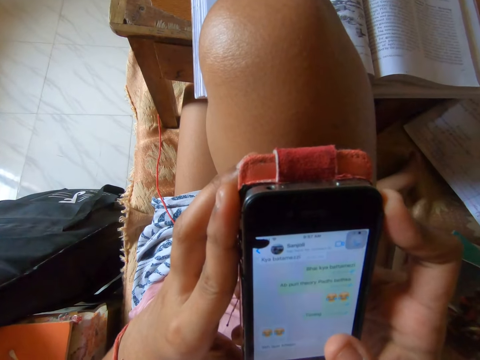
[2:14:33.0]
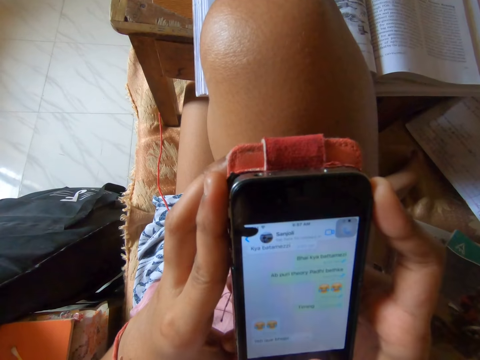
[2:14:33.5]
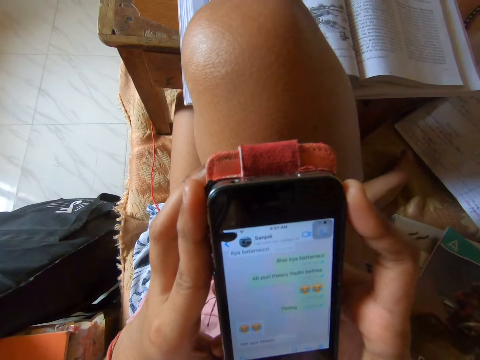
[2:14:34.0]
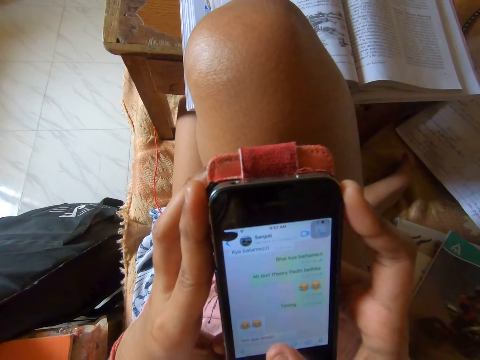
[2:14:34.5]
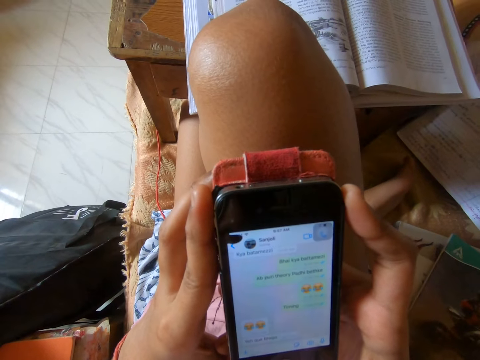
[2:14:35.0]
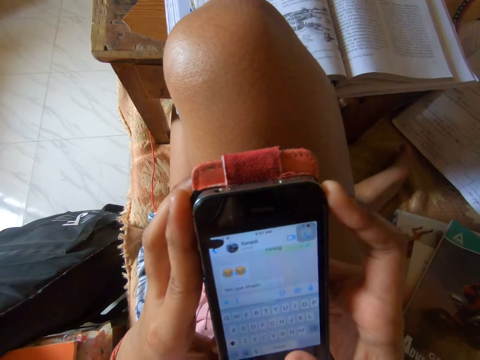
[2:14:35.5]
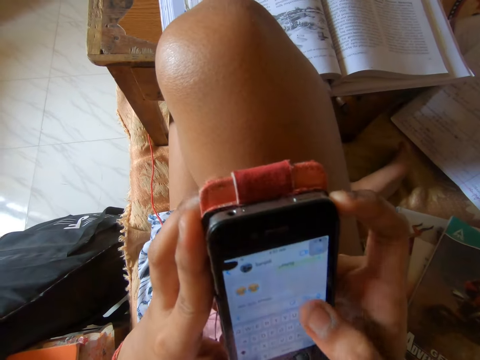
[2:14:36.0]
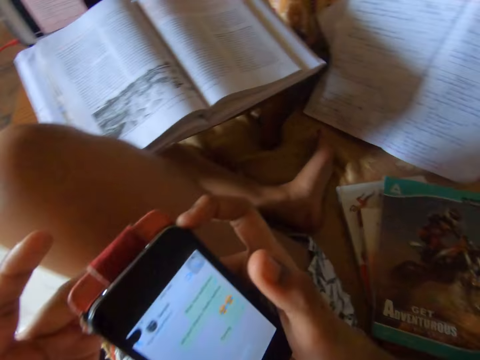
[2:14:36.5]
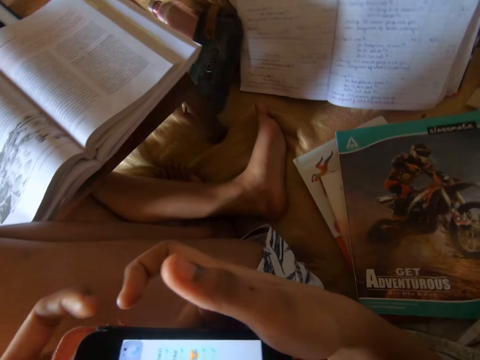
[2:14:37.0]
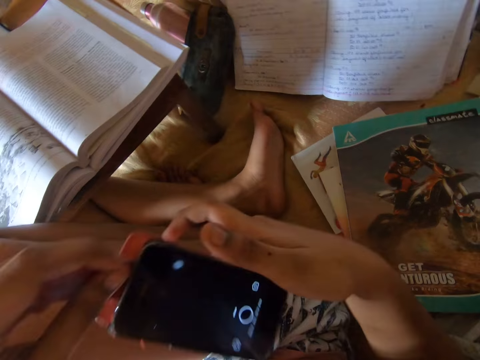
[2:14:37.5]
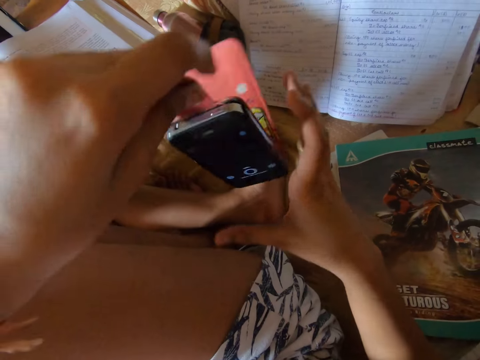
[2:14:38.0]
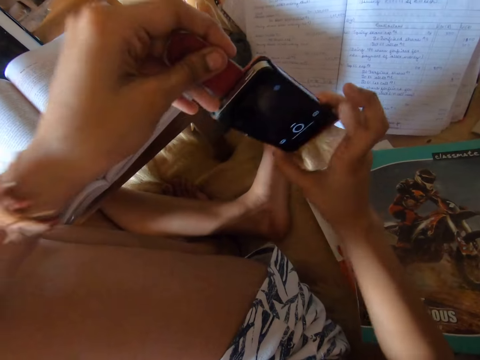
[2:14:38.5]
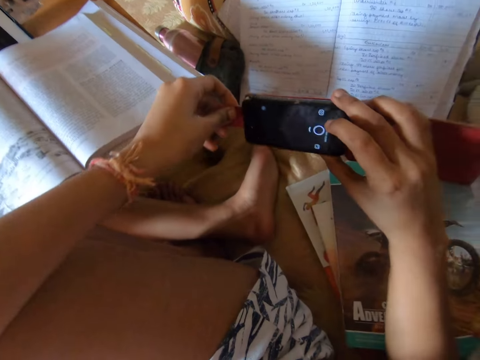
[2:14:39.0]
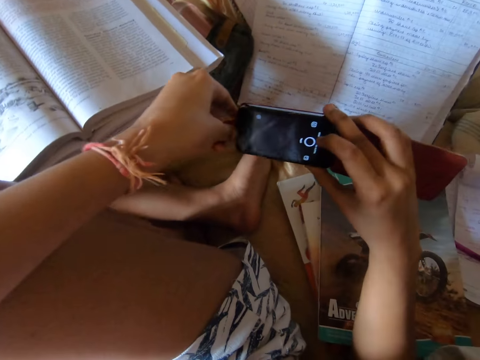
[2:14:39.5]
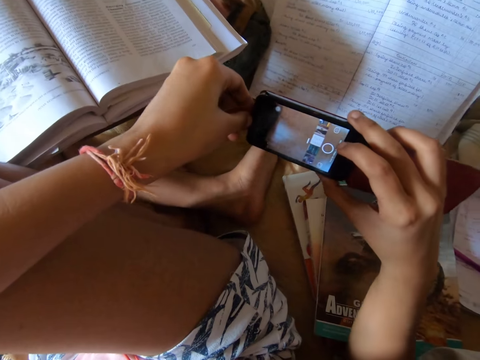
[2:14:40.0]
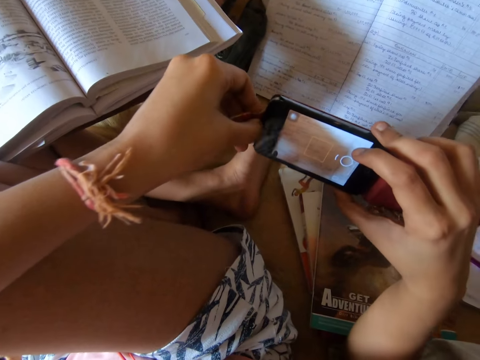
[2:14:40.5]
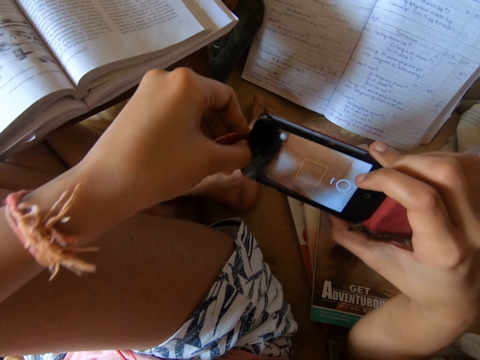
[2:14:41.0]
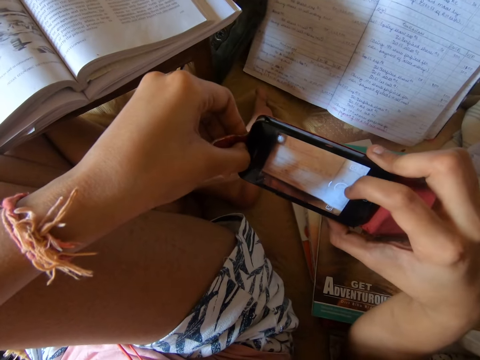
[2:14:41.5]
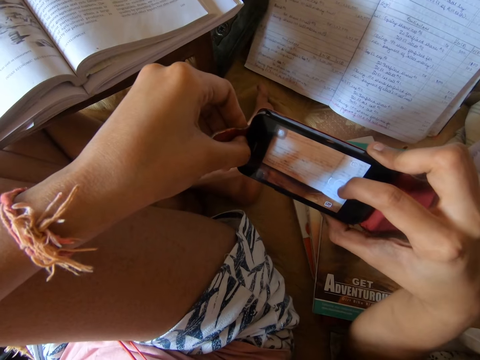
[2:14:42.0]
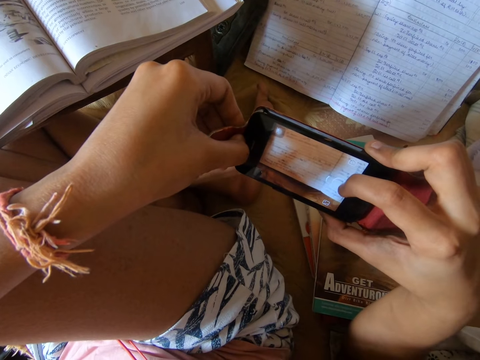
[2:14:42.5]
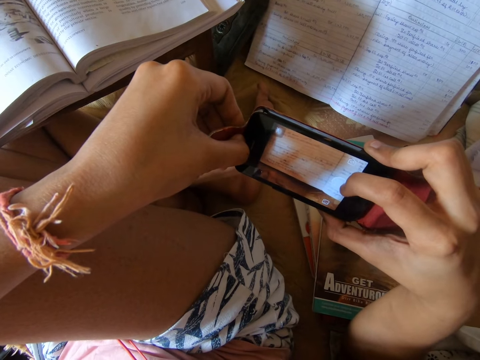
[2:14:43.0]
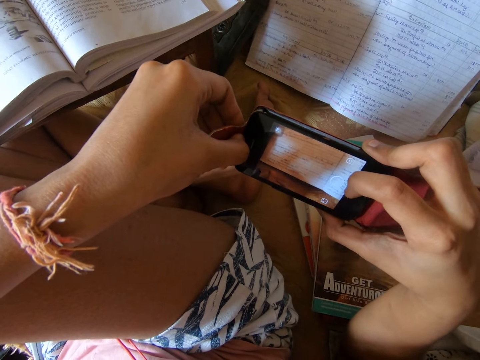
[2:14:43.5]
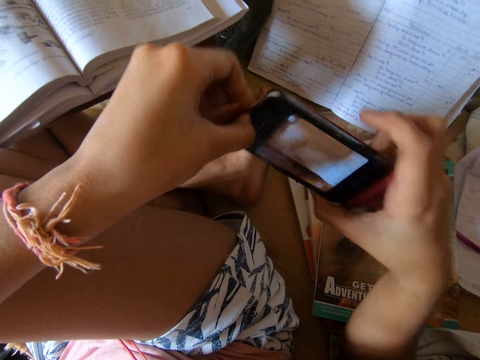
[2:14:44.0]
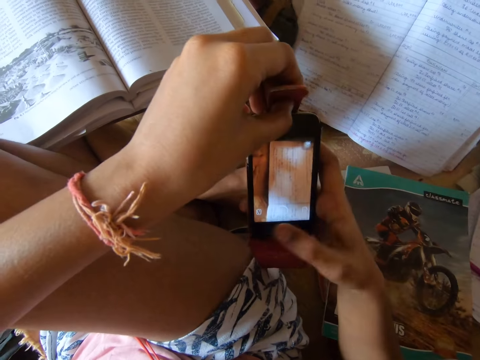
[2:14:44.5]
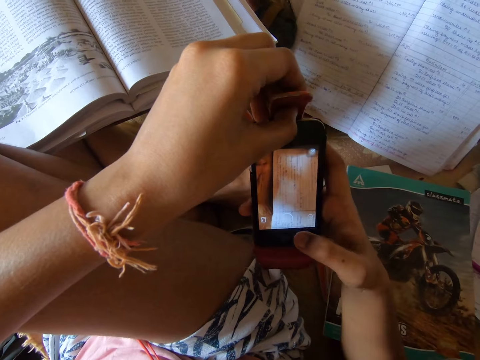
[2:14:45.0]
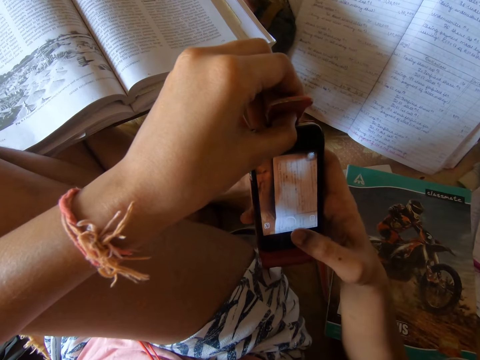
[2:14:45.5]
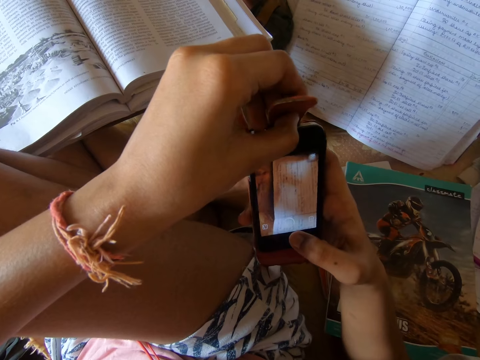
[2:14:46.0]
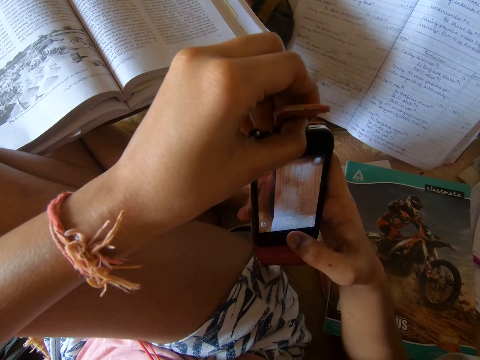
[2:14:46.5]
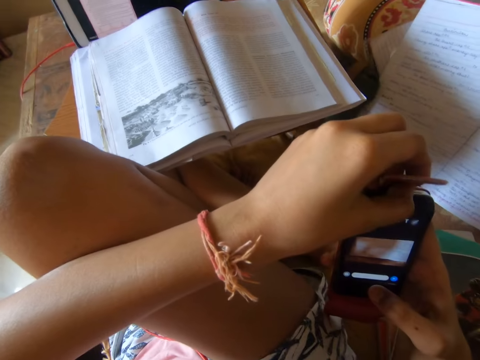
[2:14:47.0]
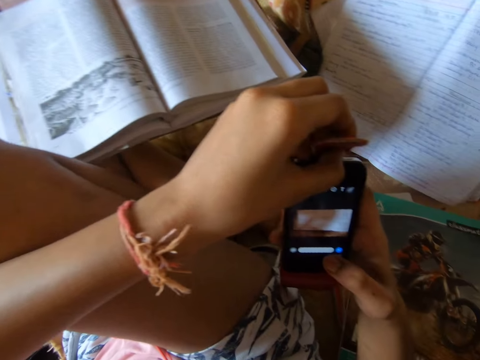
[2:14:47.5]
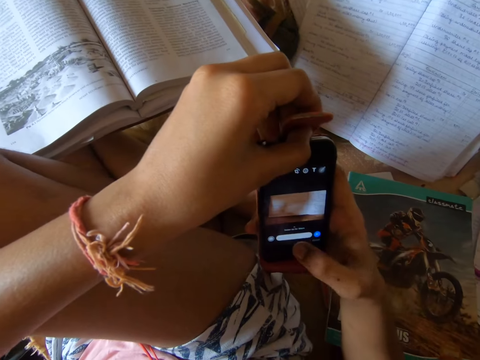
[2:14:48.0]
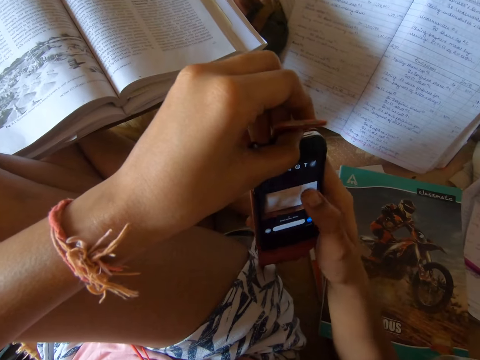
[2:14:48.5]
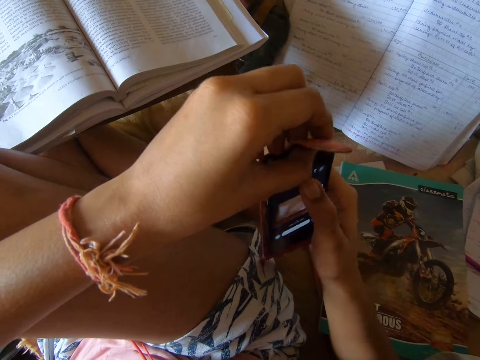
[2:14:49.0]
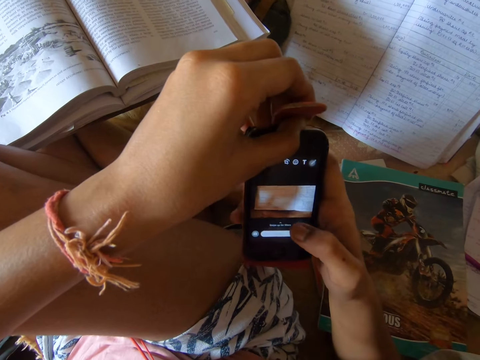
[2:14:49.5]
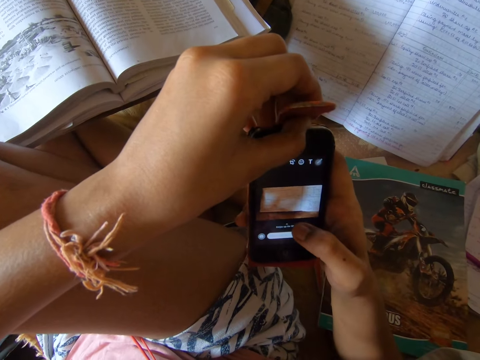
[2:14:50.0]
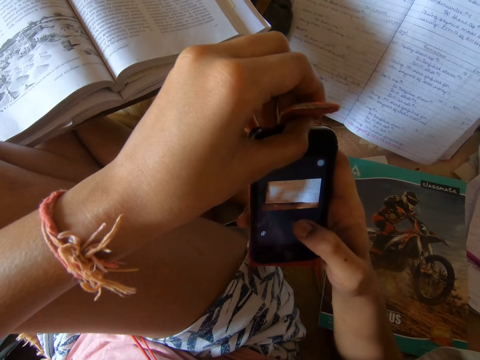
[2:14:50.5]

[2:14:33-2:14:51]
The camera wearer uses the phone. They pull the phone cover. They flip the phone cover. They hold the phone. They take a picture of the note on the bed. They use the phone. They look at a book. They use the phone.

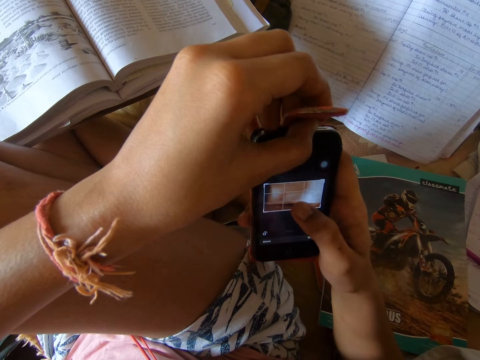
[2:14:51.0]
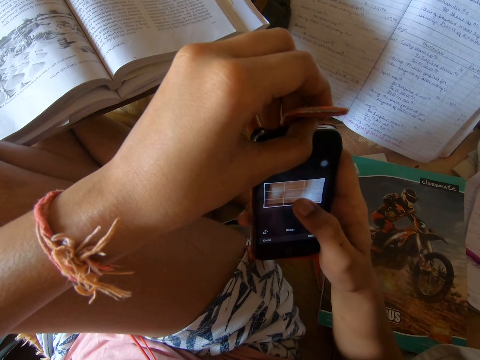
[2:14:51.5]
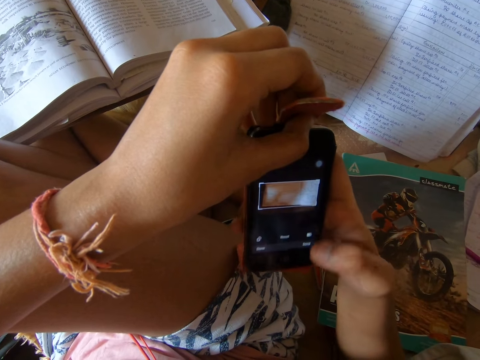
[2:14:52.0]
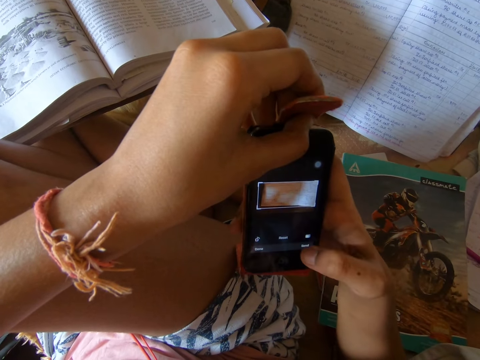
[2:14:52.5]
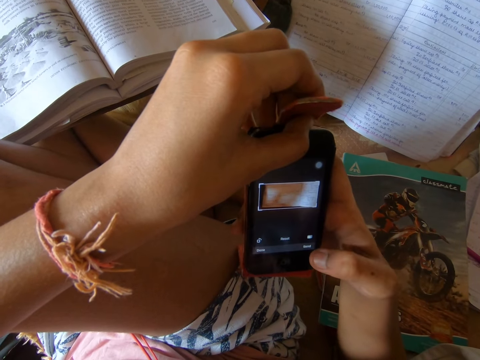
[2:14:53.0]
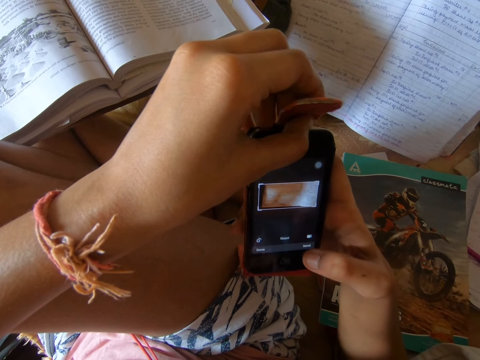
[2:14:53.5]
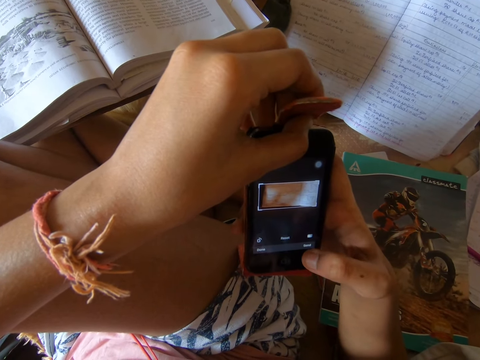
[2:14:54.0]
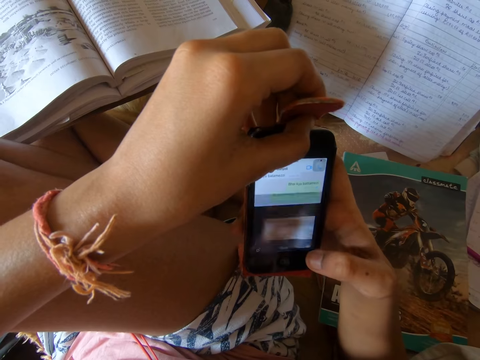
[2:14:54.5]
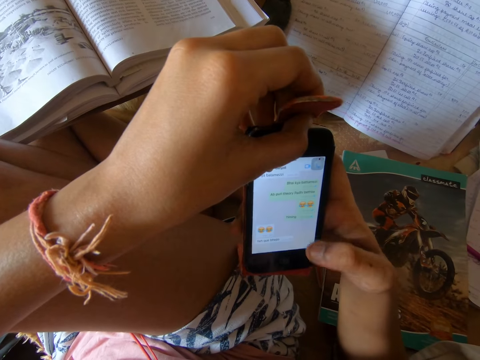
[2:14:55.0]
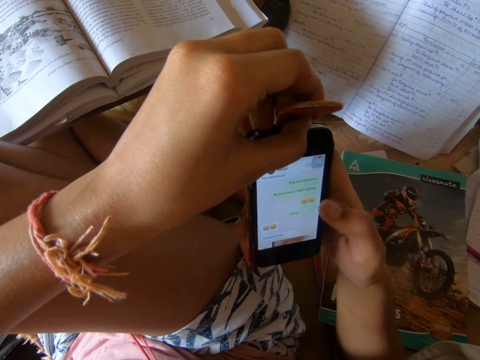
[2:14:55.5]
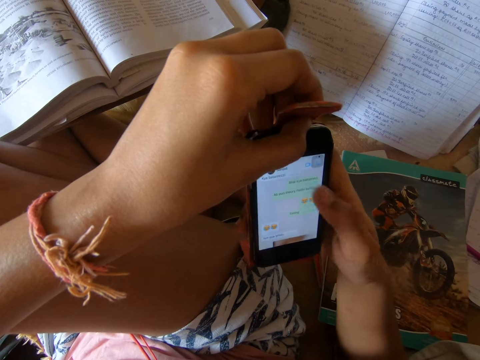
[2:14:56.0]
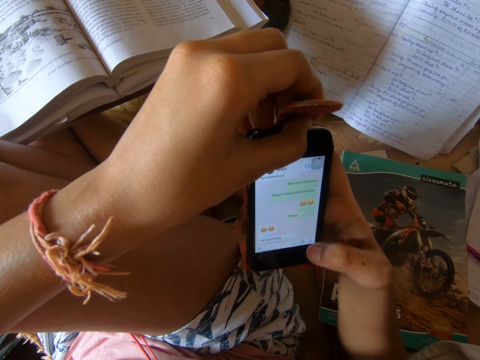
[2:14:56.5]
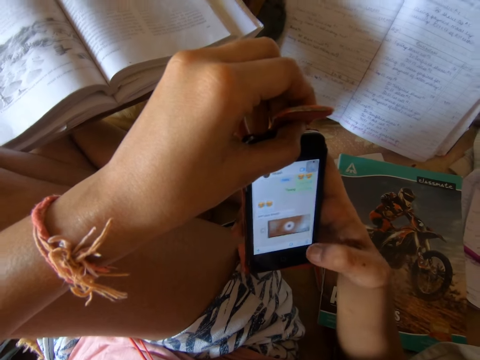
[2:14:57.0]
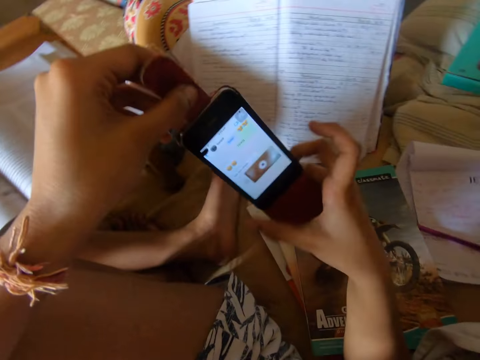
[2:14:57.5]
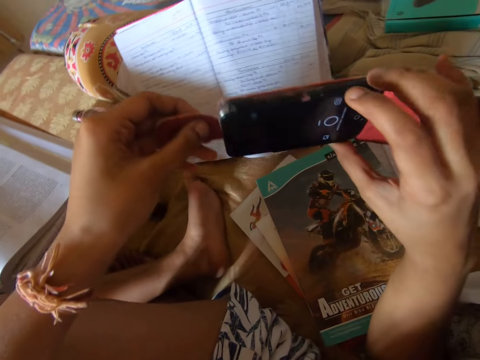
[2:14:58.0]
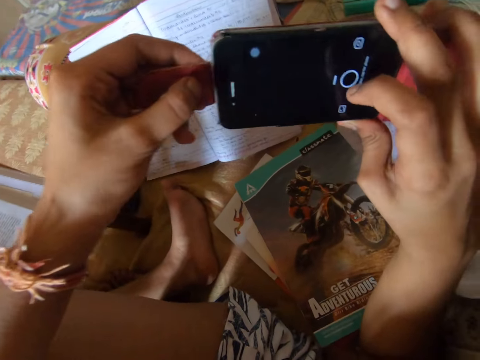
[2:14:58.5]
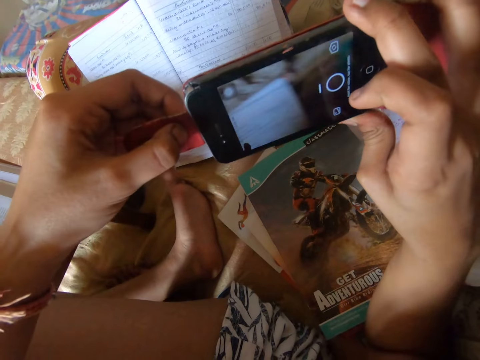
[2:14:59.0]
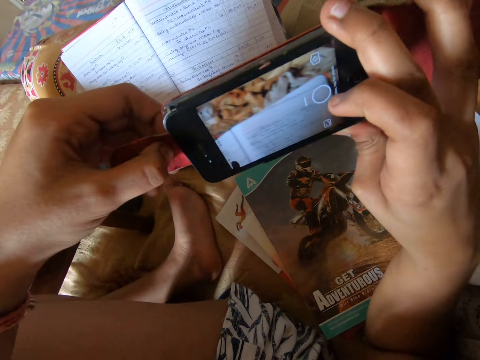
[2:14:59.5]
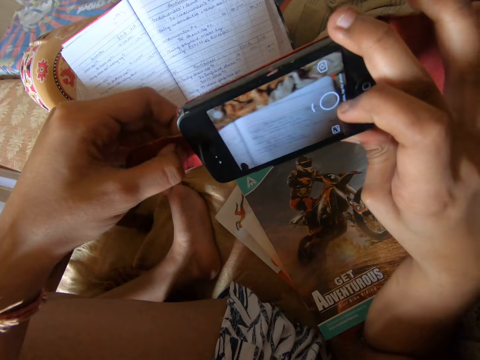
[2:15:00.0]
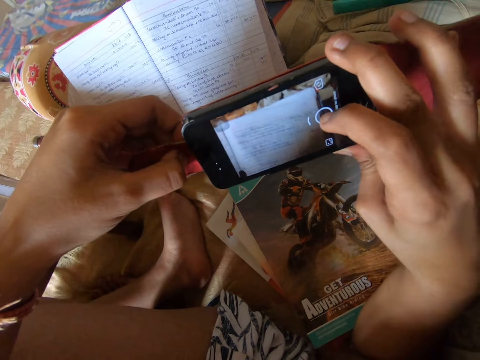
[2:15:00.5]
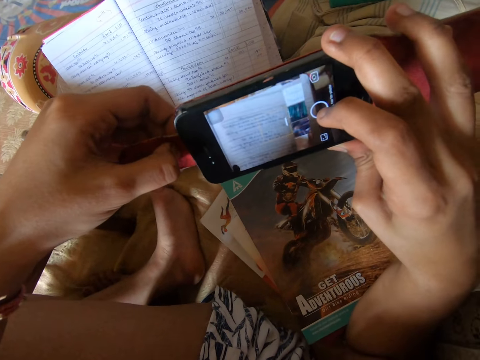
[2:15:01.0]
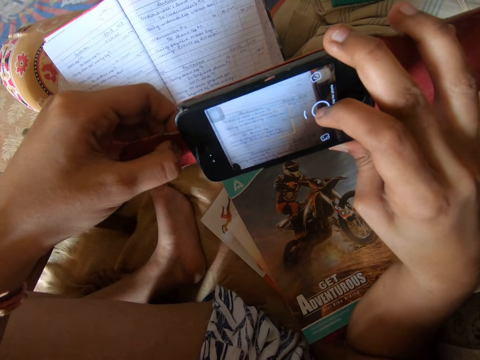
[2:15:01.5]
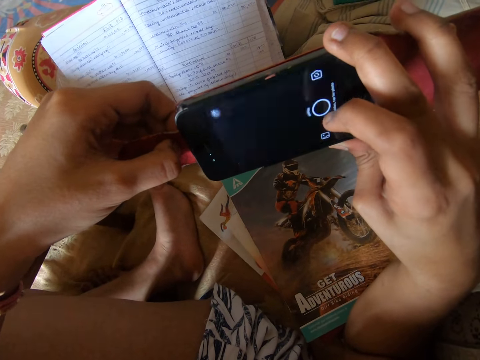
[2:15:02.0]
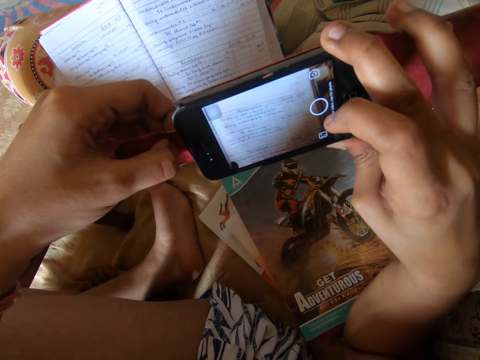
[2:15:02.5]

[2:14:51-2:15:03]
The camera wearer edits the picture. They send the picture to a chat. They hold the phone. They take a picture of the note on the bed.
